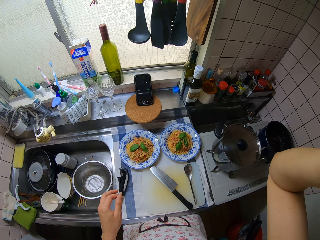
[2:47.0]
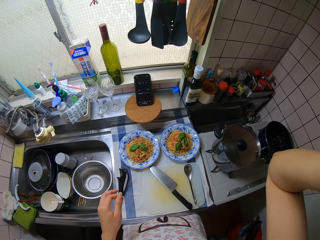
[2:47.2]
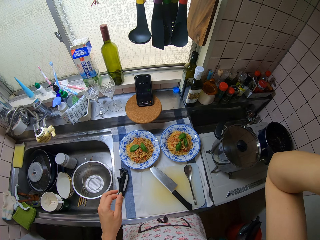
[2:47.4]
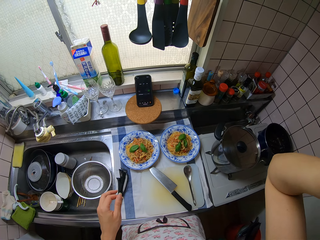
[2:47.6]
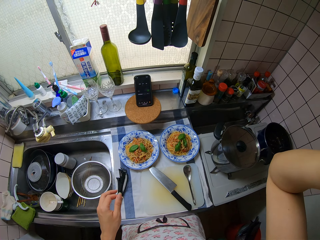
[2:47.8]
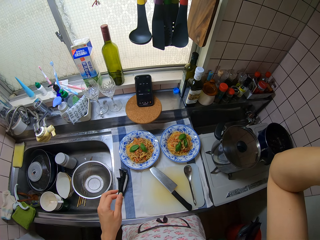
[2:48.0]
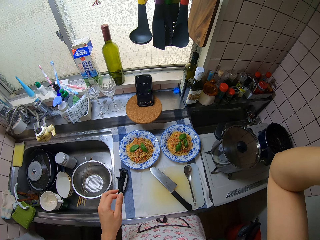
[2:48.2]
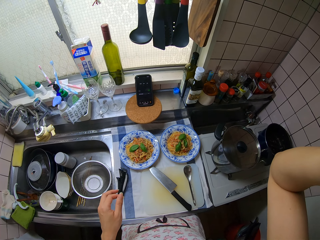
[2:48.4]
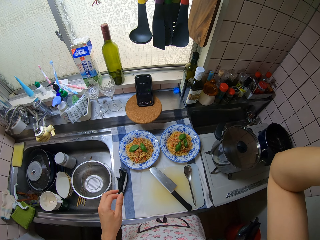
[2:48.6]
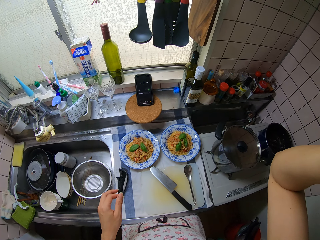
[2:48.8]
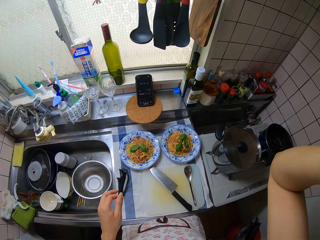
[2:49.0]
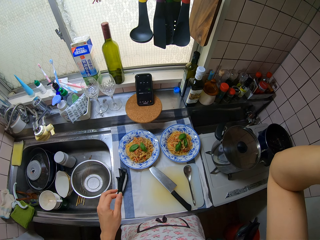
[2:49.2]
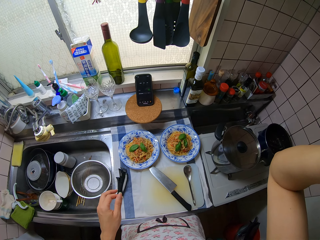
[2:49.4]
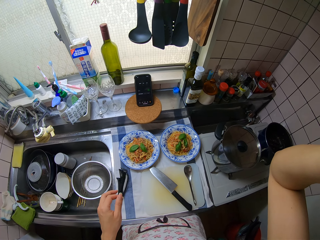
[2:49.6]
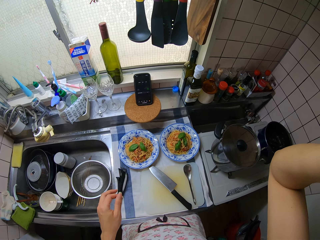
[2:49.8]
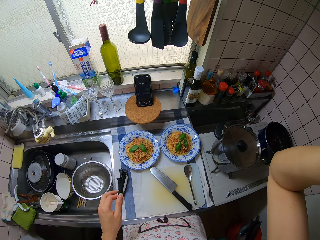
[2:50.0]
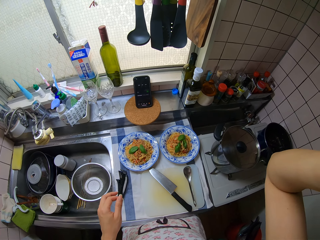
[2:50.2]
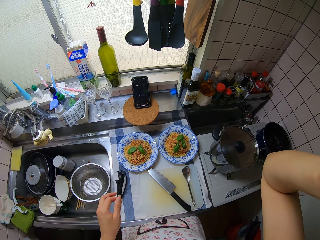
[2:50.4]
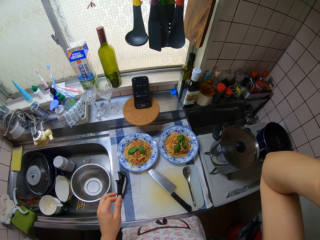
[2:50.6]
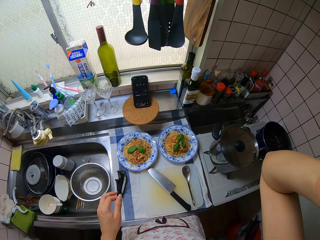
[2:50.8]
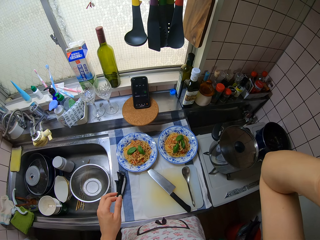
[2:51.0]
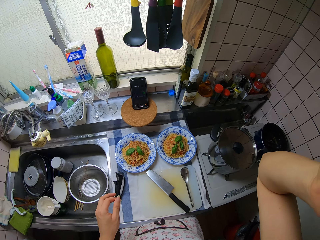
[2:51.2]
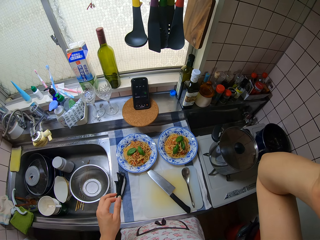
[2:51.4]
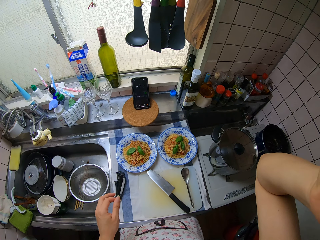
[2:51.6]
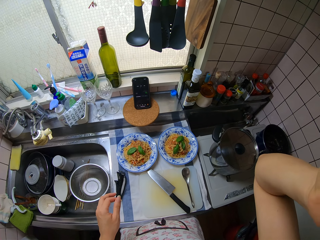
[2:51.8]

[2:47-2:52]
The camera wearer moves their hands.
